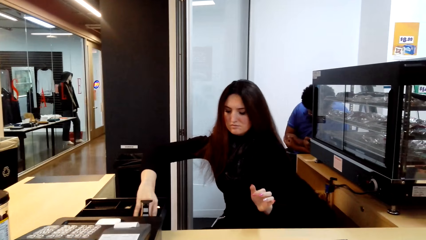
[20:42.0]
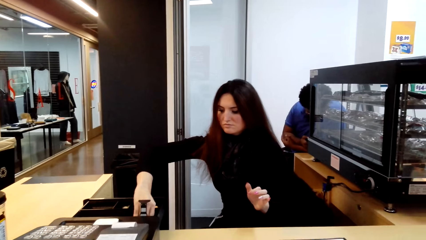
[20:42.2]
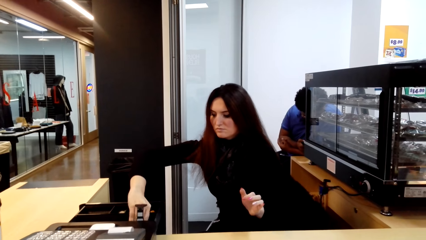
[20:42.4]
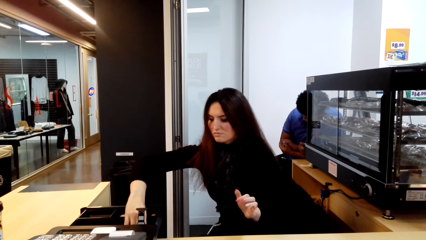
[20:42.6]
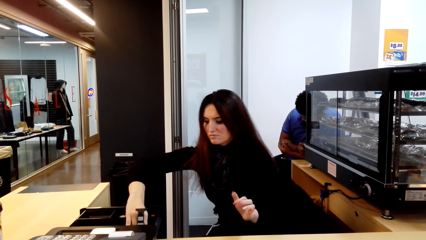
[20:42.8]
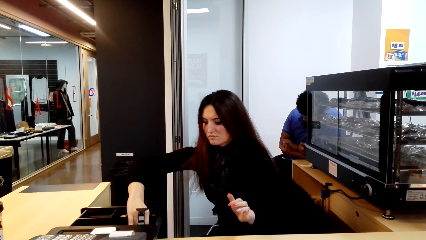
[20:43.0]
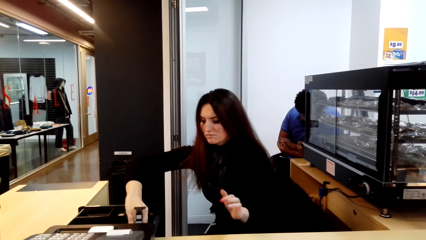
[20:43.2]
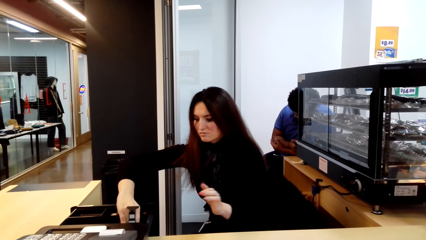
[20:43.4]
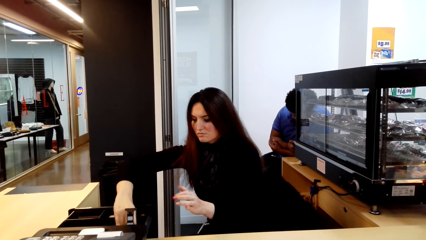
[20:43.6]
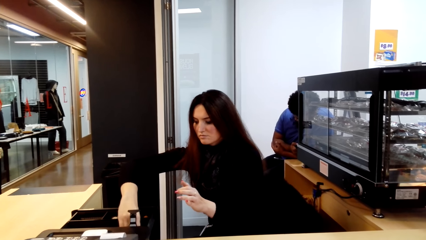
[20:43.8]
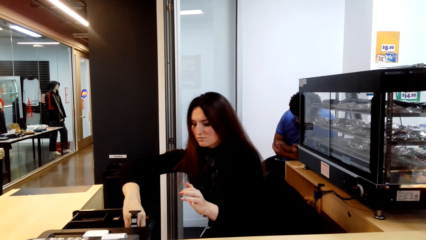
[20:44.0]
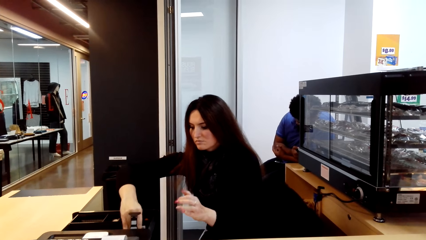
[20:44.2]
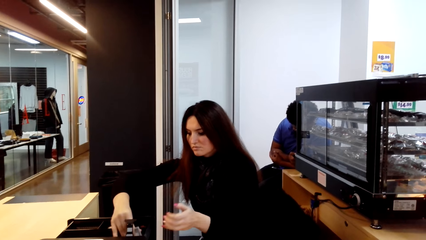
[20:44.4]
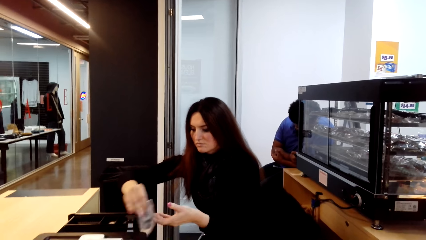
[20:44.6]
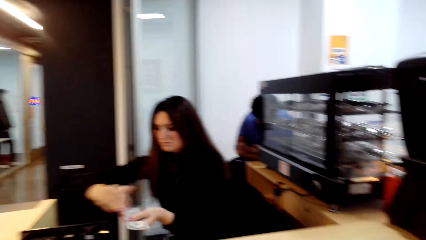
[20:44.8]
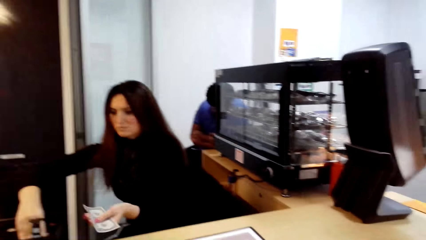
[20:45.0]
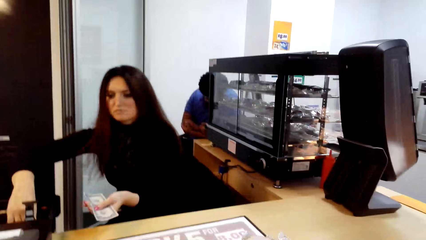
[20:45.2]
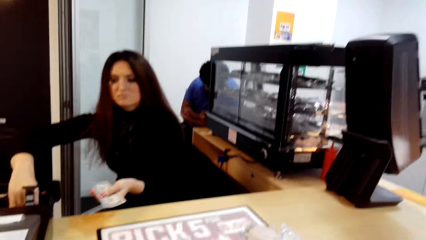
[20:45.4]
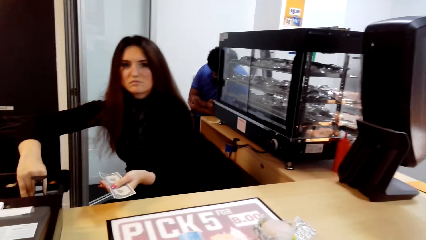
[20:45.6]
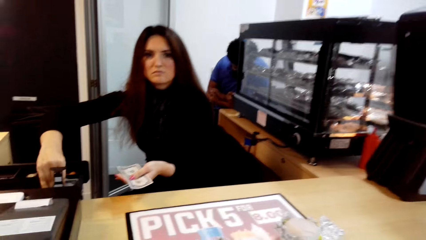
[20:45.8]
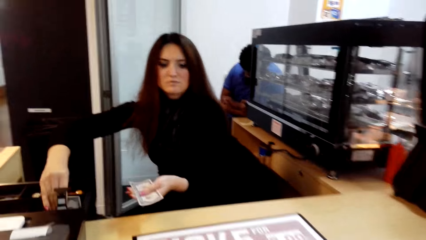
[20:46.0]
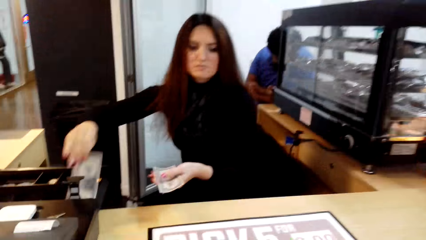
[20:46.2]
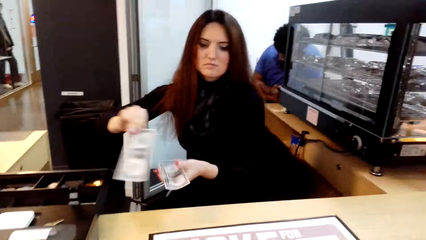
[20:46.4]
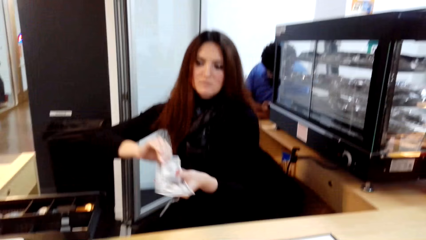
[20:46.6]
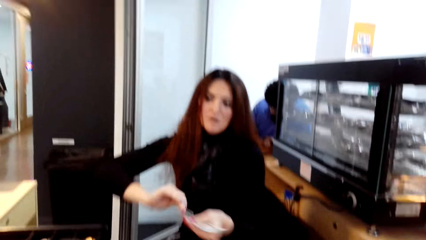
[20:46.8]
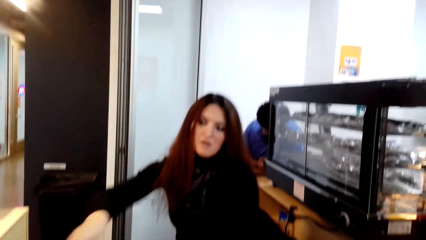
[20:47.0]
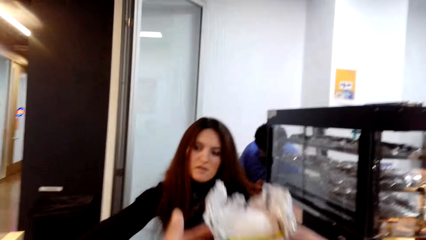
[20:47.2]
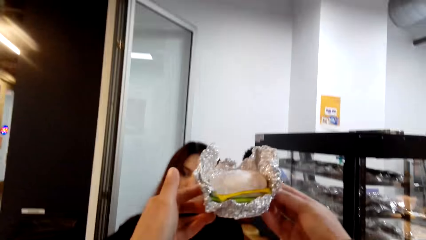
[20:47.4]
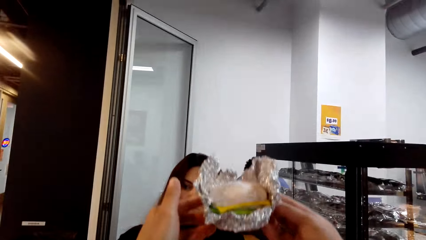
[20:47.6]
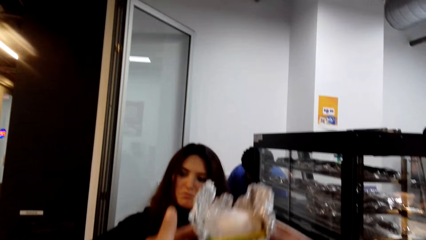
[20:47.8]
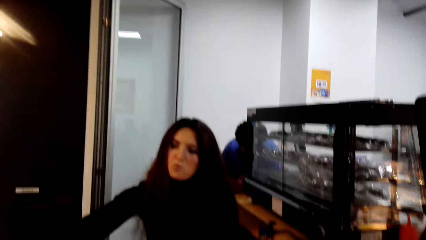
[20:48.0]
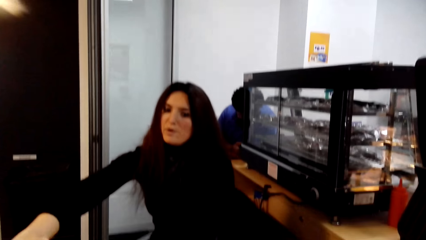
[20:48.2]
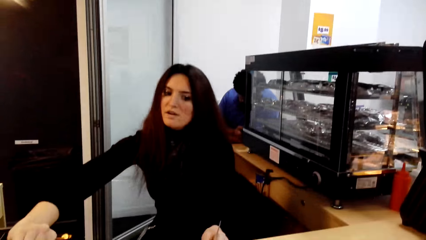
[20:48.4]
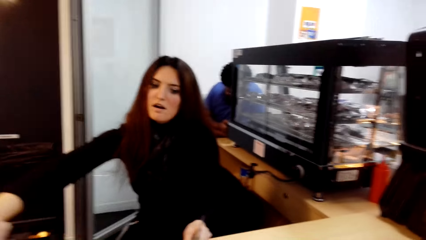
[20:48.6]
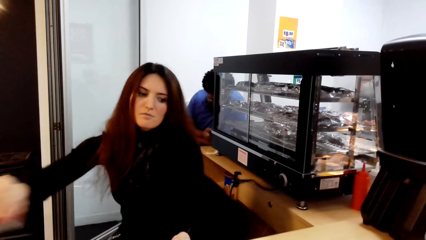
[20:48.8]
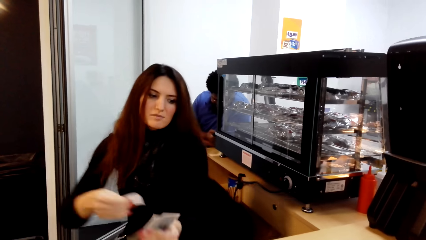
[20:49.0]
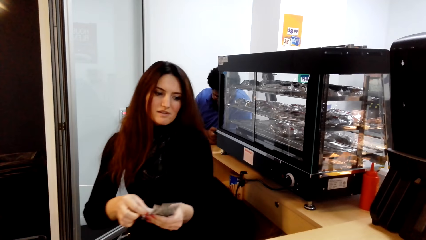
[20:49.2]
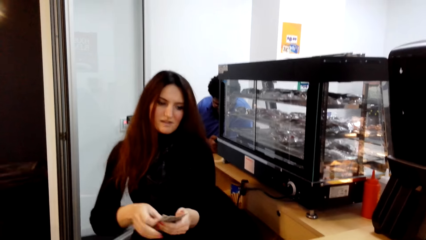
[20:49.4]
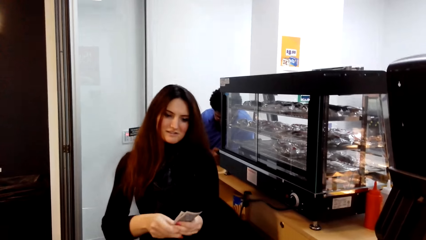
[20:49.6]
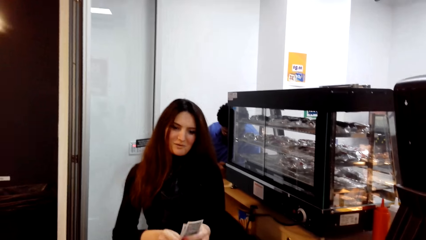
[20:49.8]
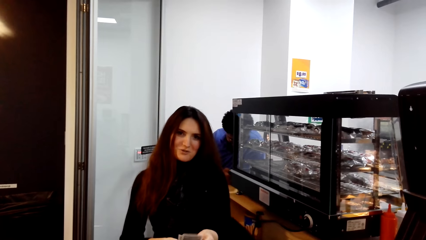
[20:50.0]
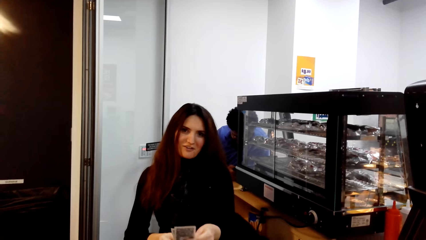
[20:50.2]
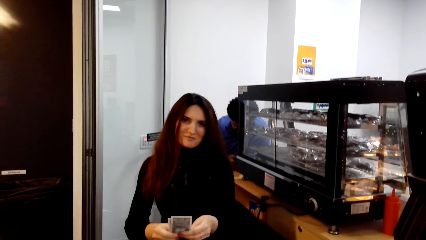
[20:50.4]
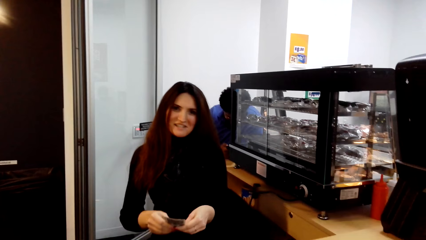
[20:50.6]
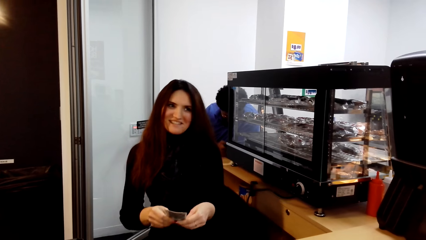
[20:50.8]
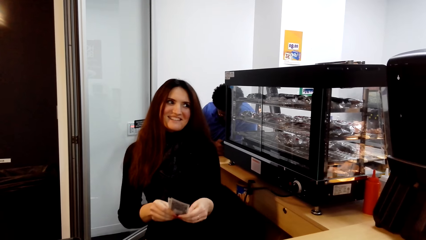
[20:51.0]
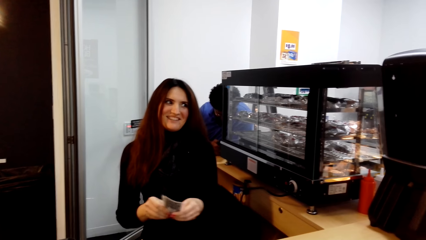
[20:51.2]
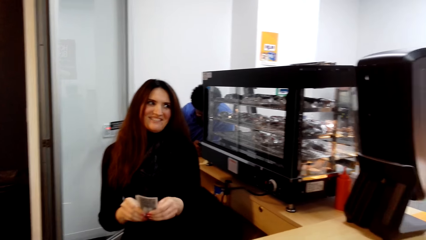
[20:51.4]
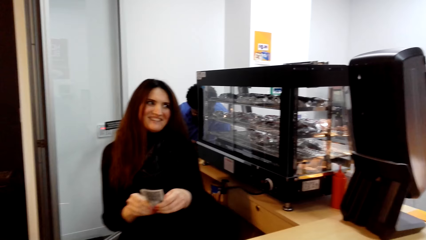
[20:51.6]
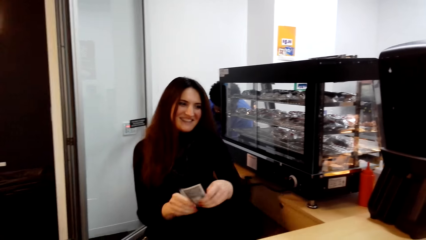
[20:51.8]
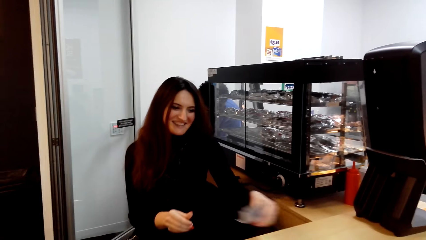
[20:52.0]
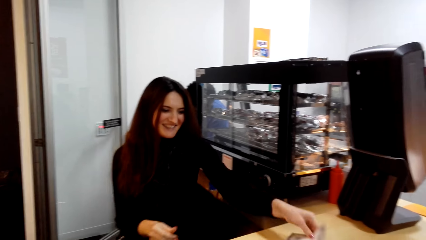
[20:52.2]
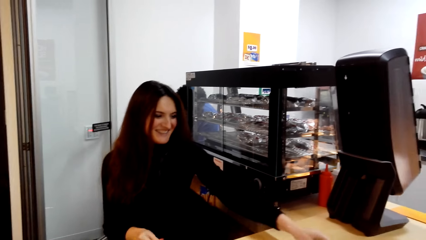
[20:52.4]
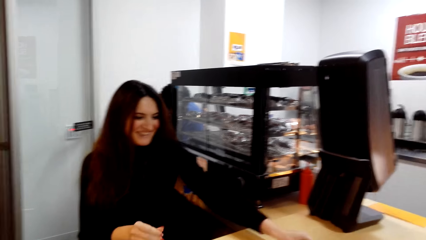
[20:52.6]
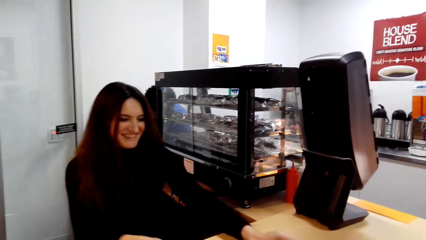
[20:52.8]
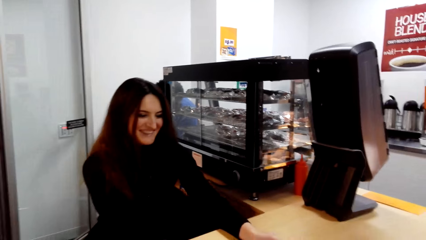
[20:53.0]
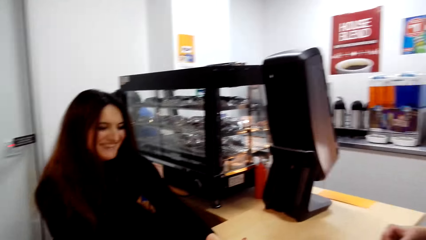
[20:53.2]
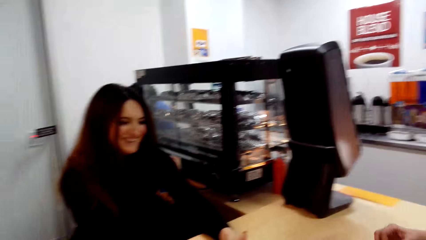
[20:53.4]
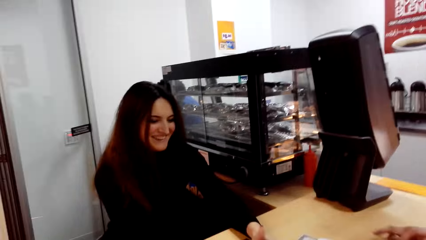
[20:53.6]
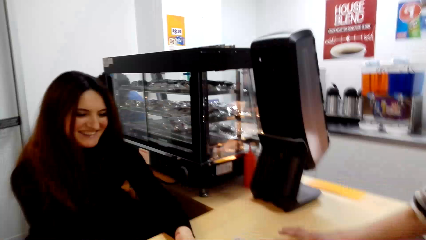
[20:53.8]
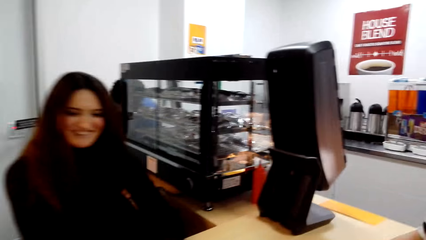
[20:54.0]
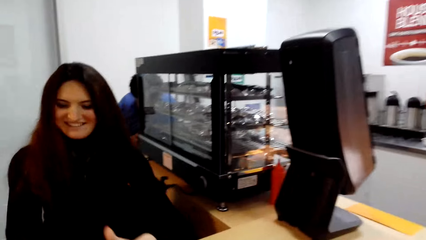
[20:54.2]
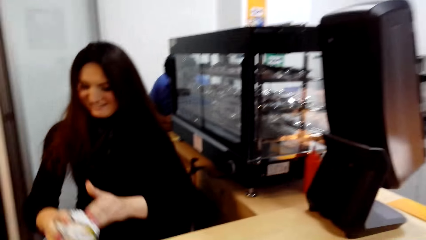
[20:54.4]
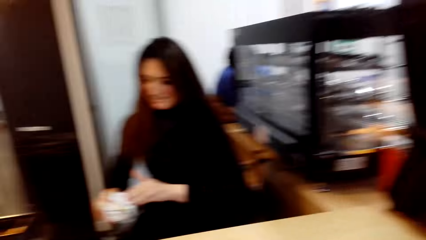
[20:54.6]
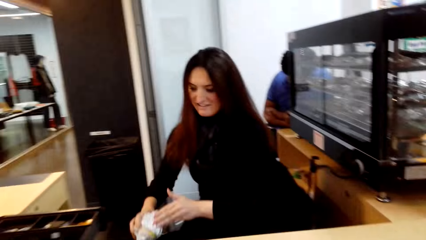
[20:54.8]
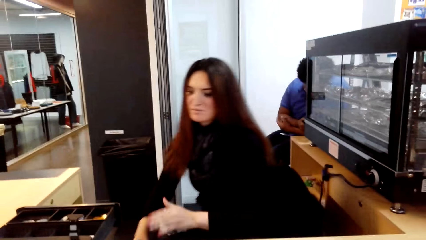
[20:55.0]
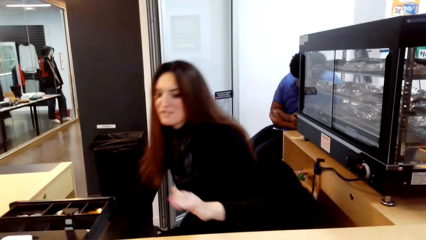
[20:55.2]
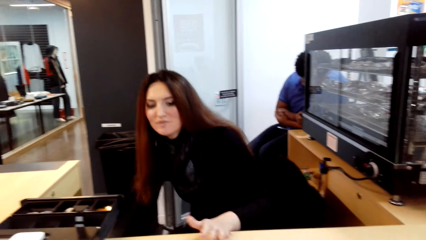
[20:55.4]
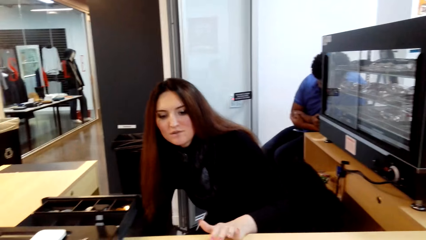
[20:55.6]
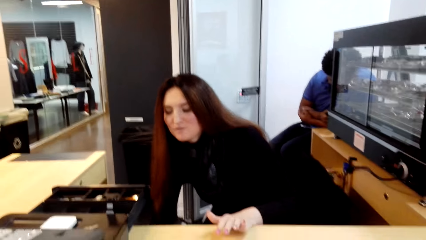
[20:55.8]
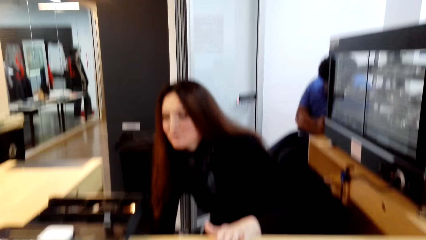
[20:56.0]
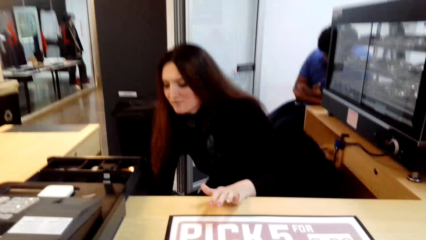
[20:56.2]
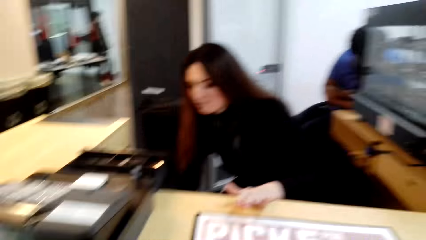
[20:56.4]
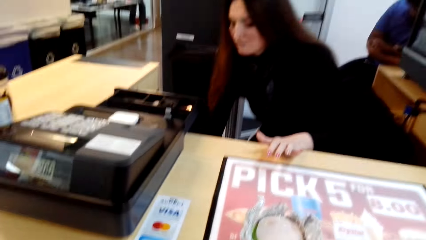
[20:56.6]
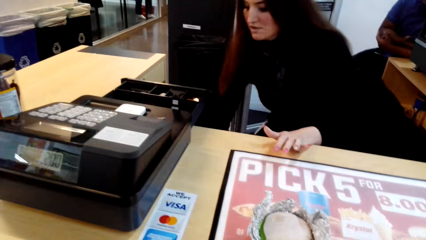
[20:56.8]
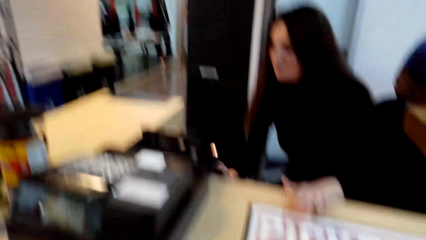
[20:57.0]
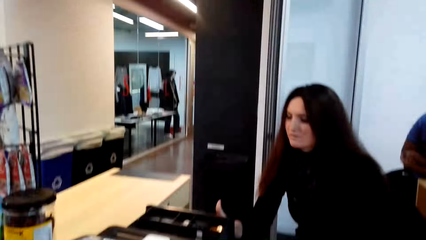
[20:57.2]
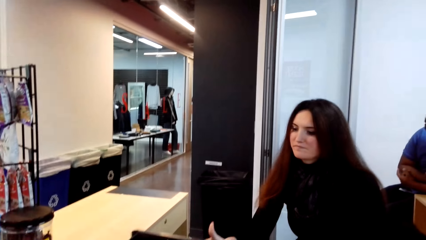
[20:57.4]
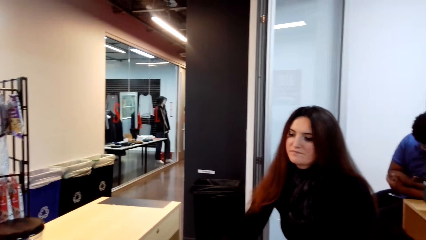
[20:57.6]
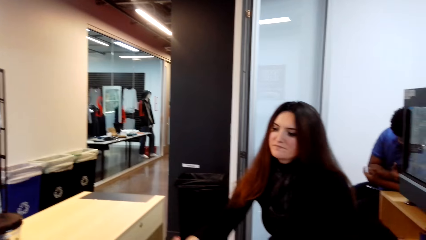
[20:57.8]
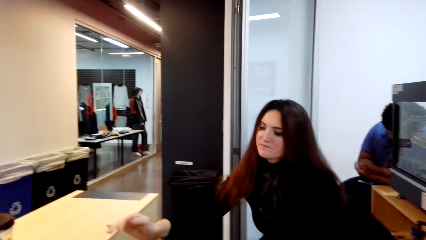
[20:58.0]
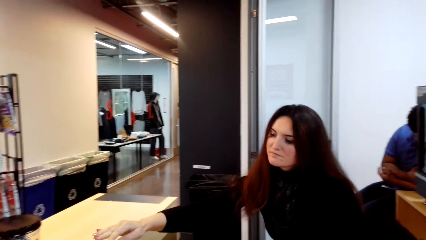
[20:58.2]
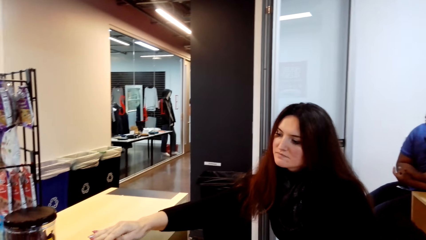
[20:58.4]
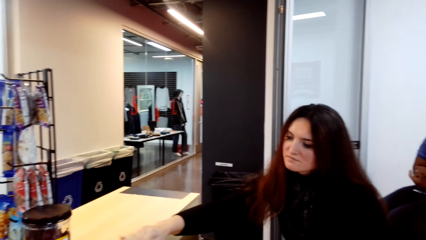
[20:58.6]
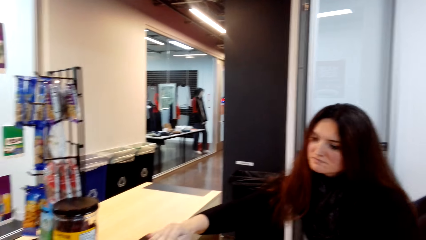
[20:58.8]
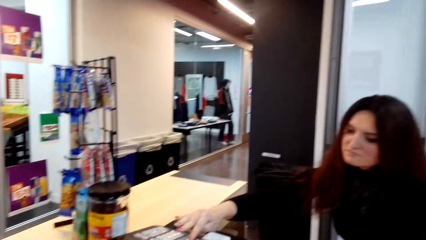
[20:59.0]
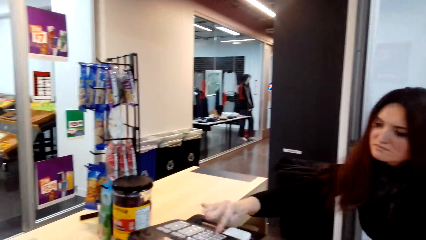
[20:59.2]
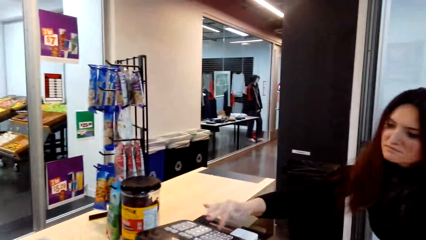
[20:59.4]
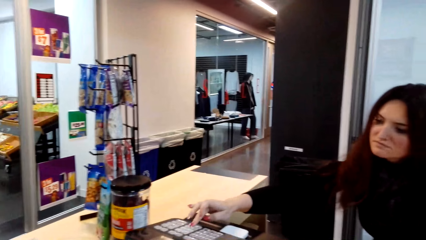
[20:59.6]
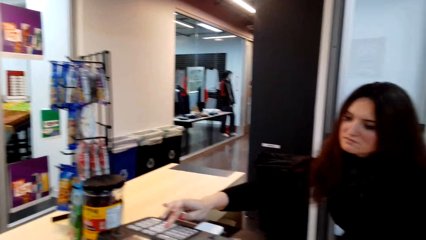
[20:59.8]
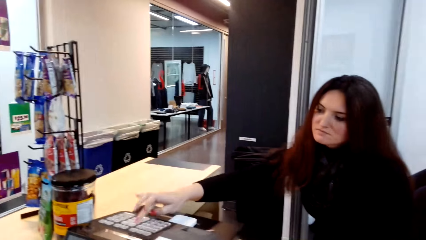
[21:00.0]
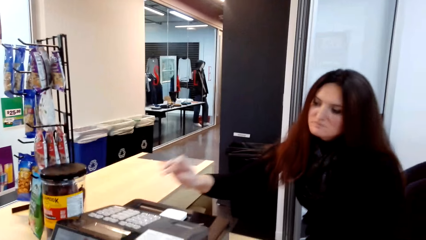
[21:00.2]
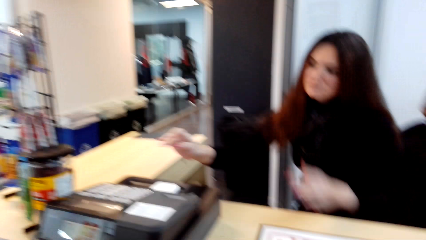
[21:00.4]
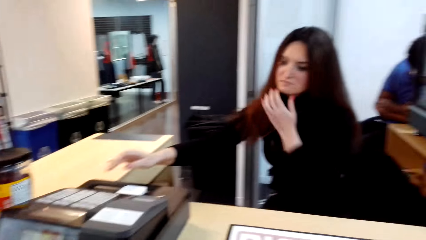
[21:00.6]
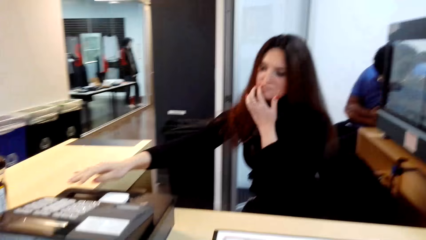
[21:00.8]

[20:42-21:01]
A man picks up the money. The camera wearer talks. A person gives another person change. The camera wearer lifts the food and drops the food. A woman hands out the money and drops the money. The woman picks up the aluminium foil. The camera wearer drops the aluminium foil. The woman moves the hands and uses the calculator.
